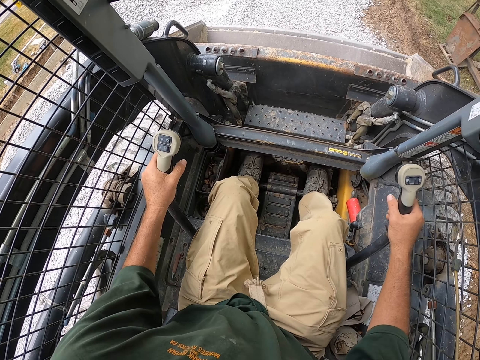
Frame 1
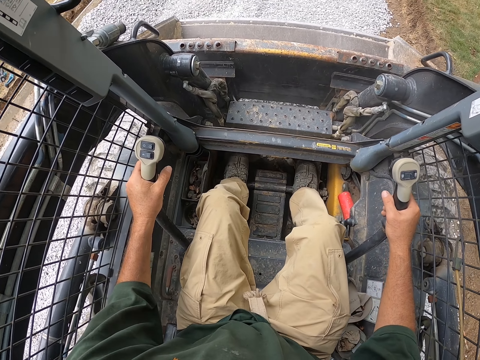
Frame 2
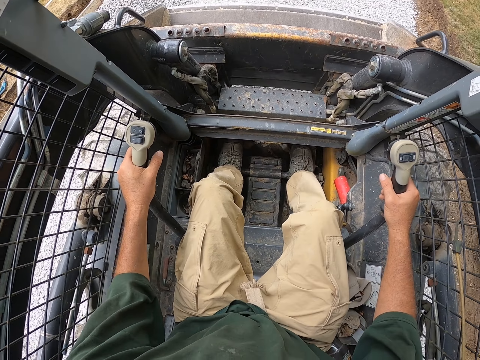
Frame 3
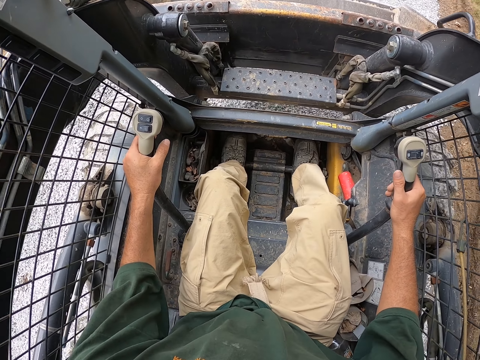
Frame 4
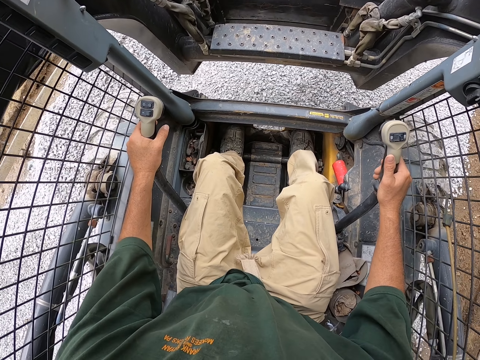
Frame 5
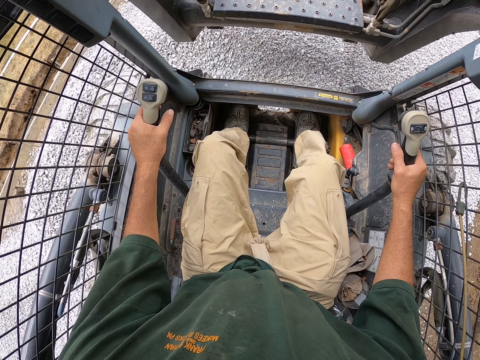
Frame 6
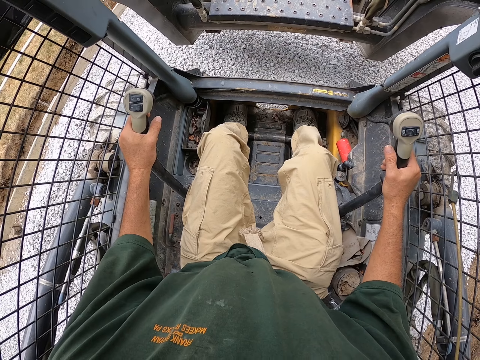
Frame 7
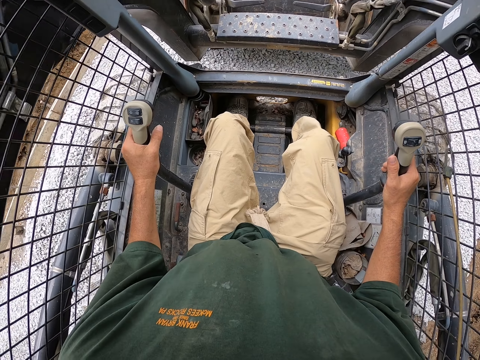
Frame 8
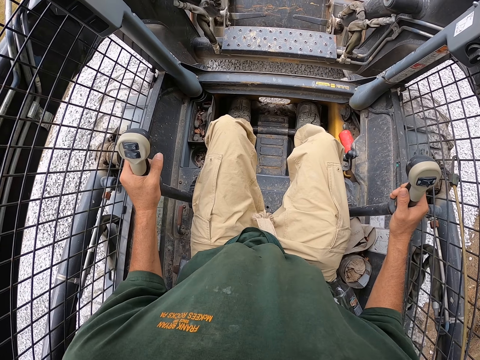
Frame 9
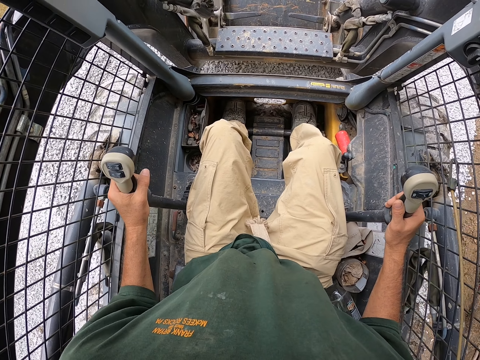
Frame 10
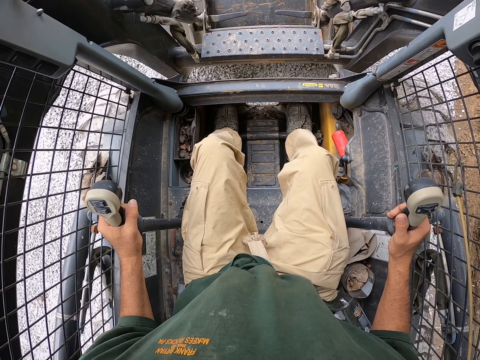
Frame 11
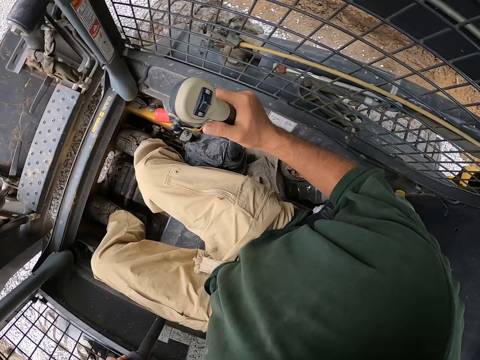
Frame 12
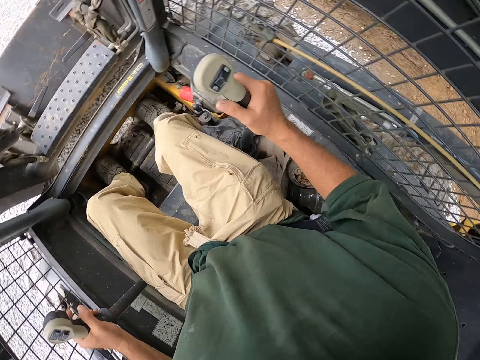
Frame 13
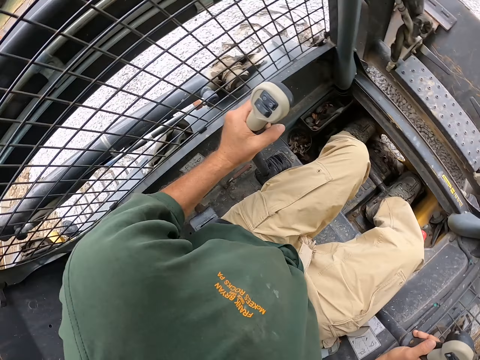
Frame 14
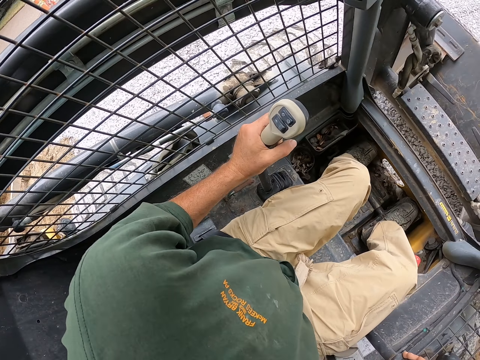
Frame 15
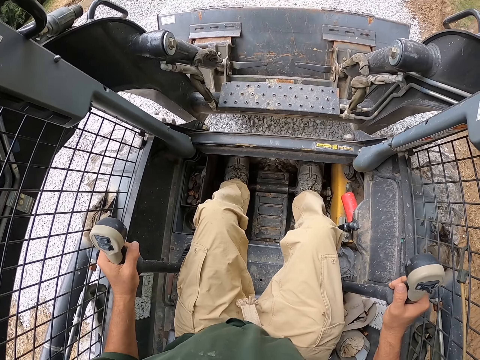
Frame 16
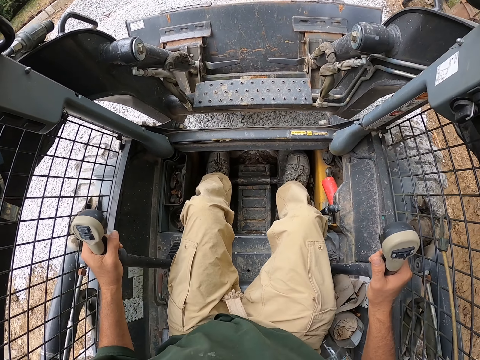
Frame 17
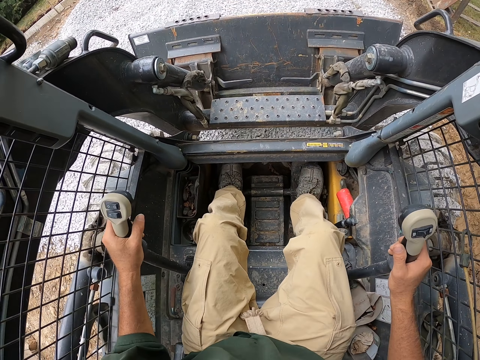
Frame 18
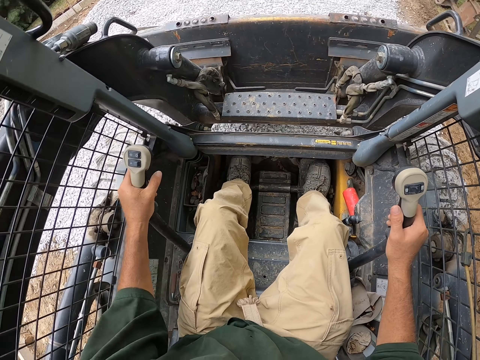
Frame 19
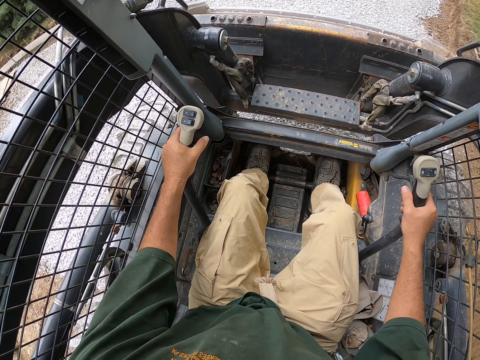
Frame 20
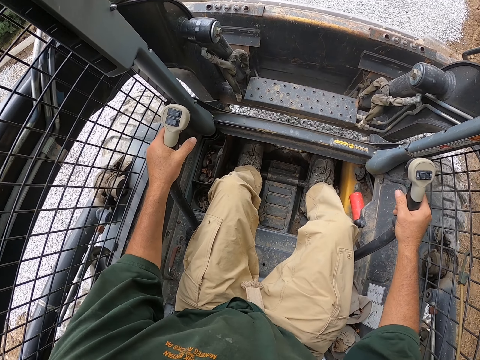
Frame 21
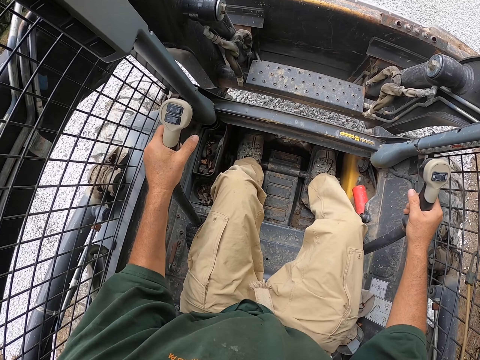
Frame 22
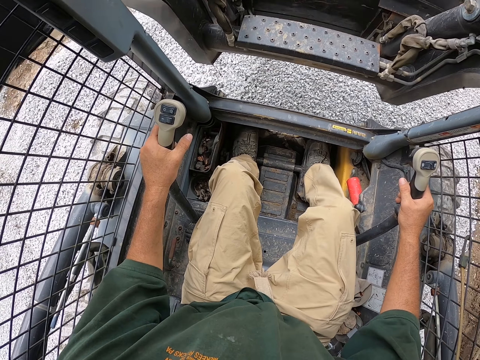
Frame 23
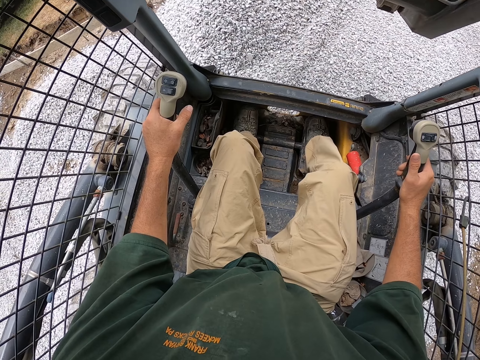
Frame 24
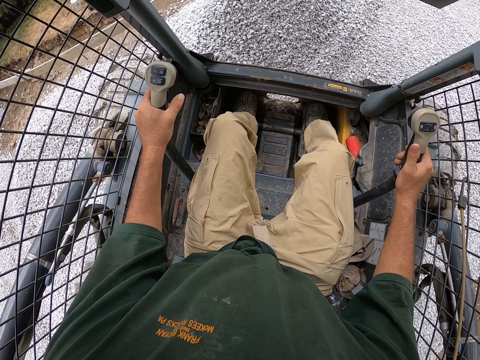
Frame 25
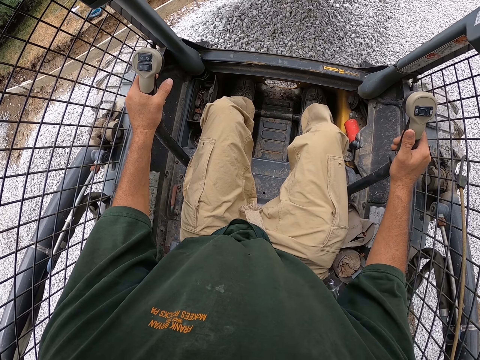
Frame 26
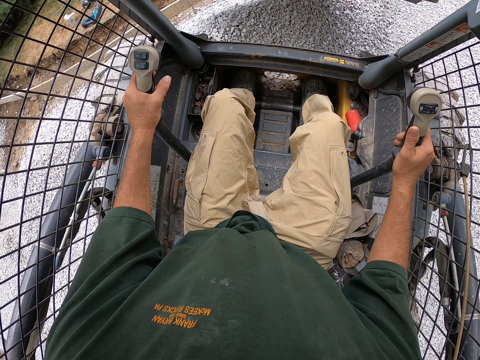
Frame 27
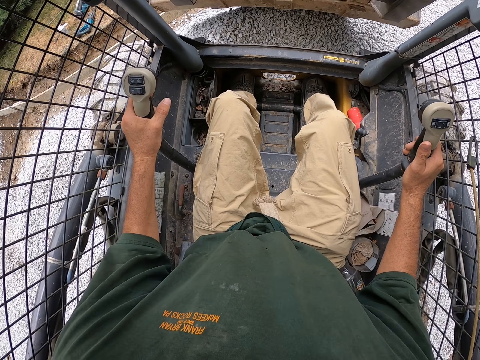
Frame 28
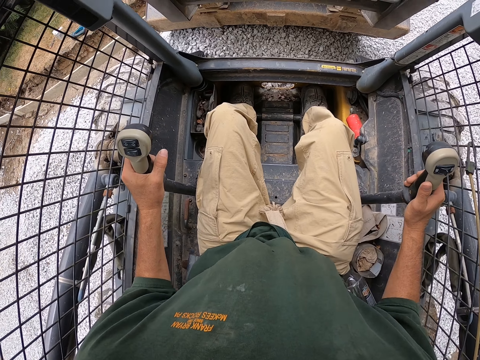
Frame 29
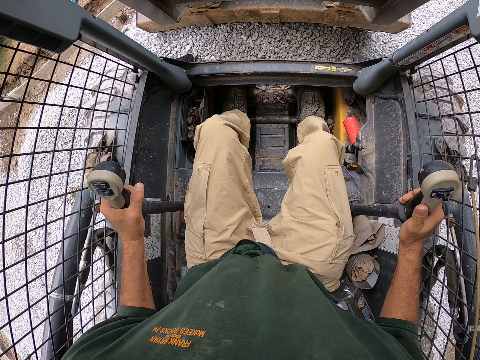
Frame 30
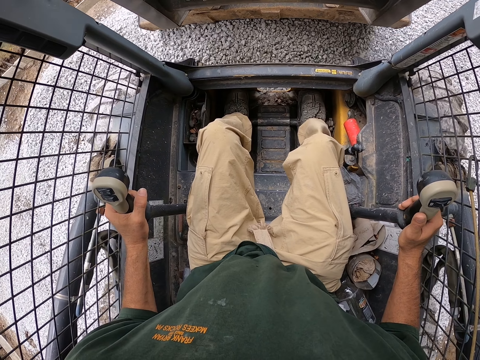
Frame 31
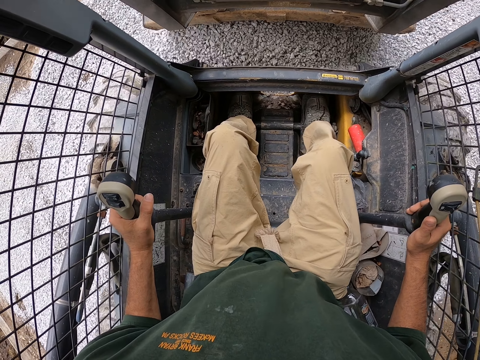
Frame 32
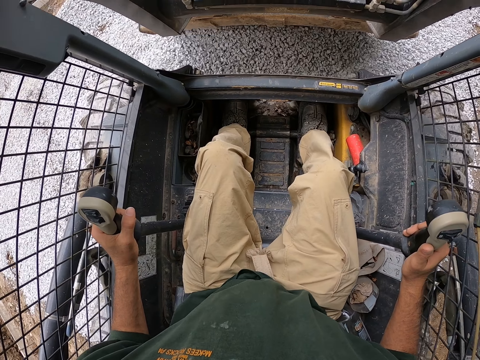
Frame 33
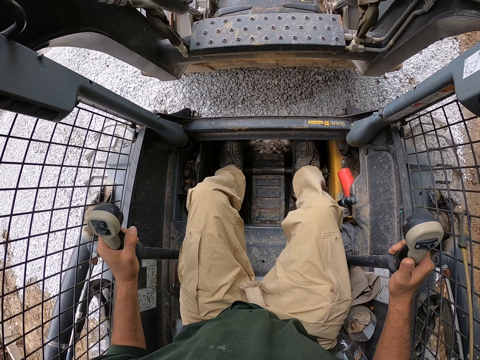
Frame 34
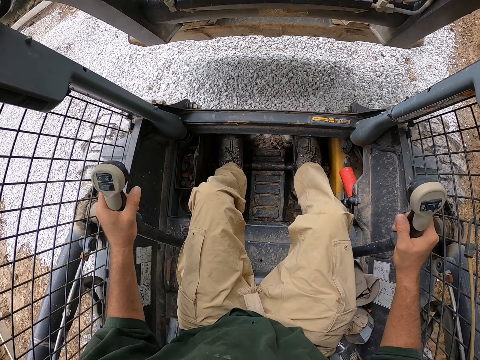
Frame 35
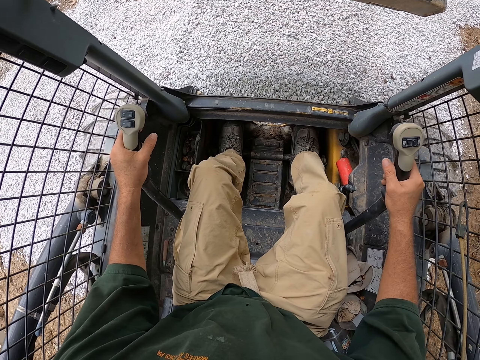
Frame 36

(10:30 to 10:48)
The camera wearer drives the backhoe. They lift the loader. They spread the stones. They drive the backhoe. They lift the loader. They spread the stones.

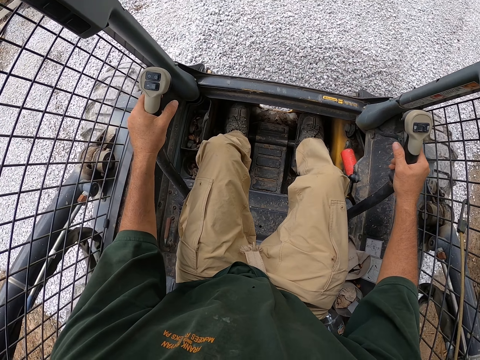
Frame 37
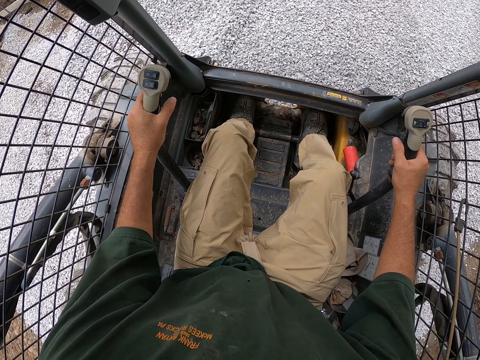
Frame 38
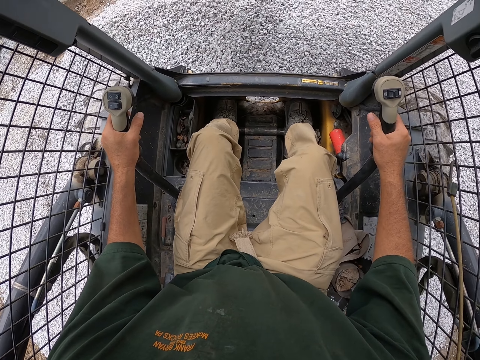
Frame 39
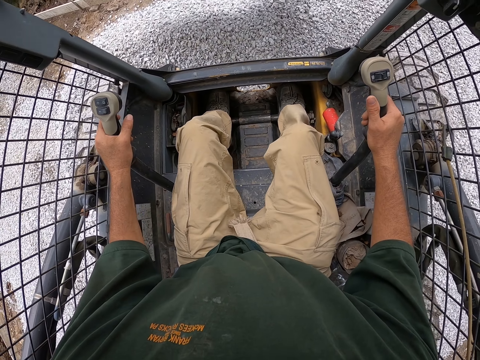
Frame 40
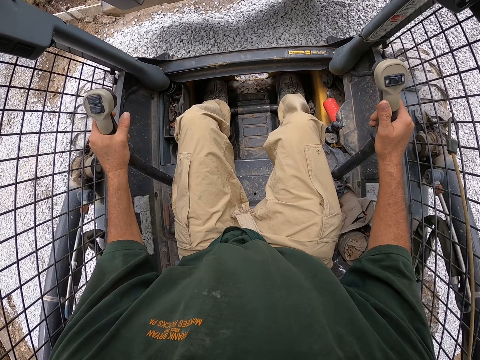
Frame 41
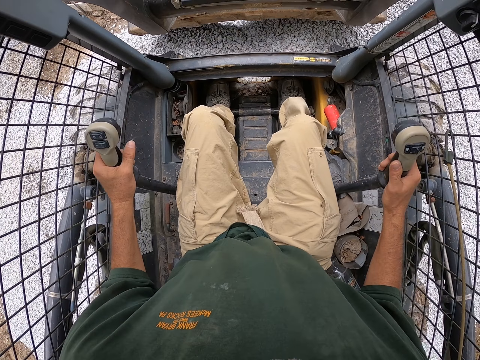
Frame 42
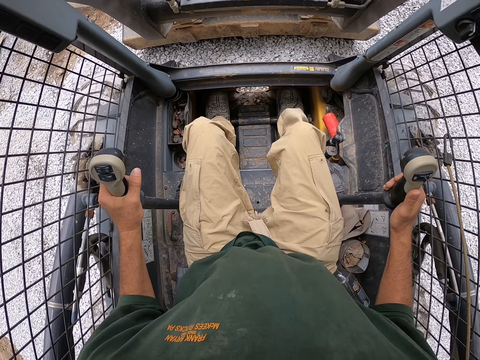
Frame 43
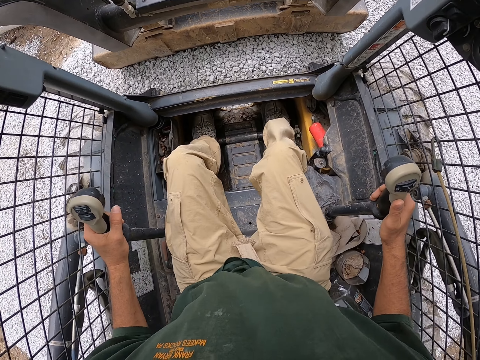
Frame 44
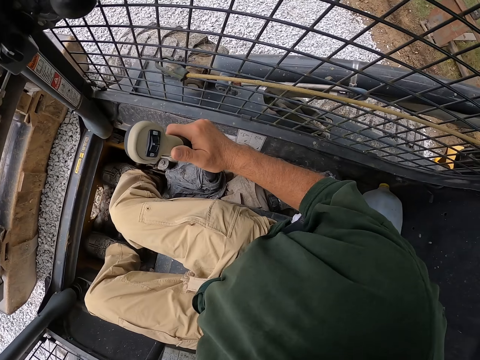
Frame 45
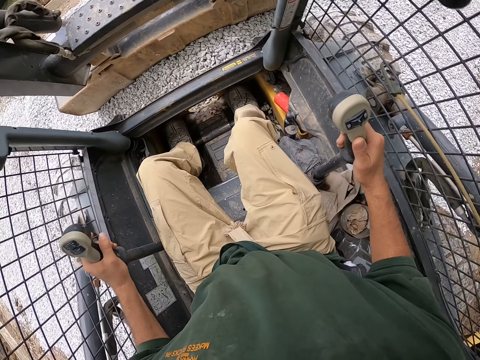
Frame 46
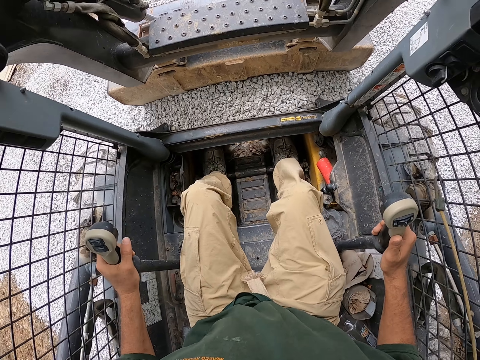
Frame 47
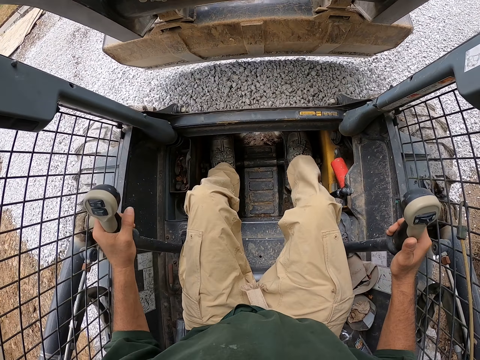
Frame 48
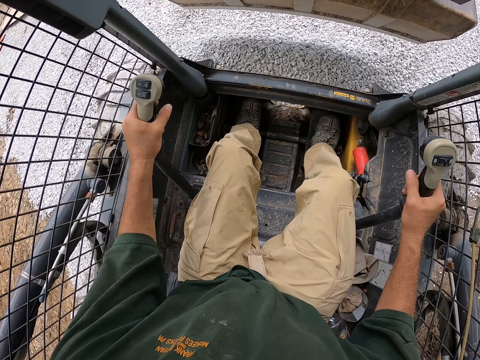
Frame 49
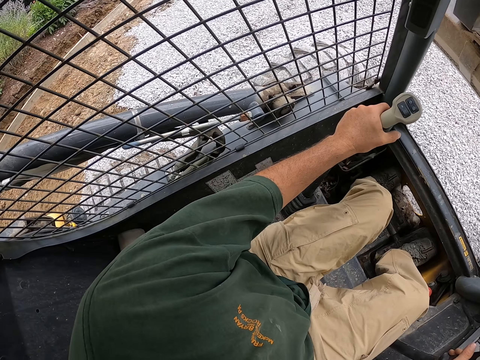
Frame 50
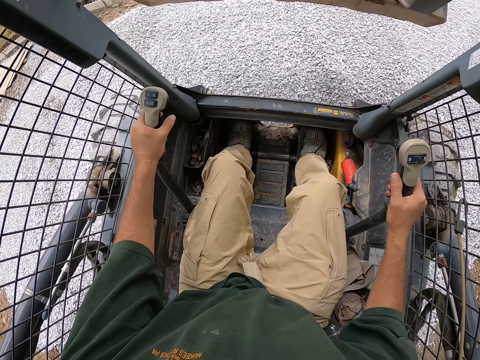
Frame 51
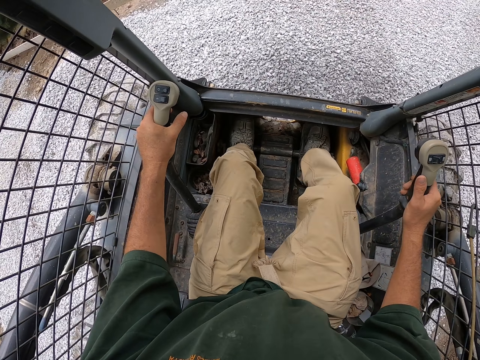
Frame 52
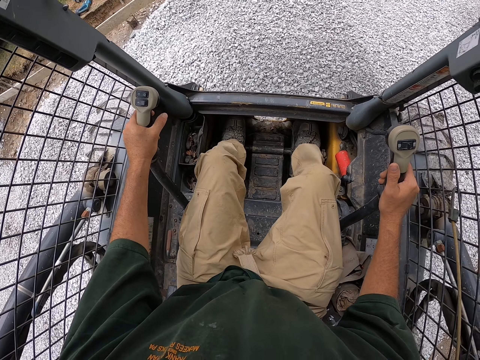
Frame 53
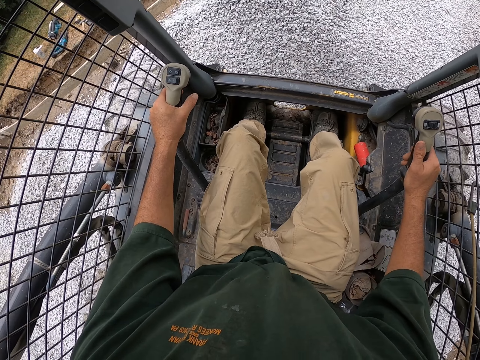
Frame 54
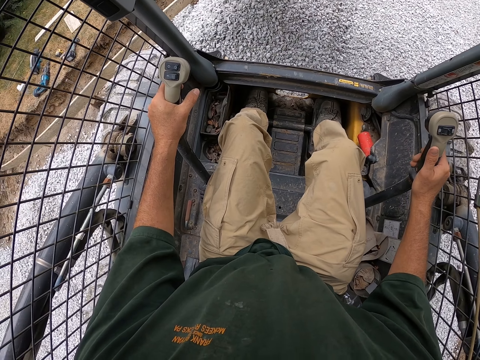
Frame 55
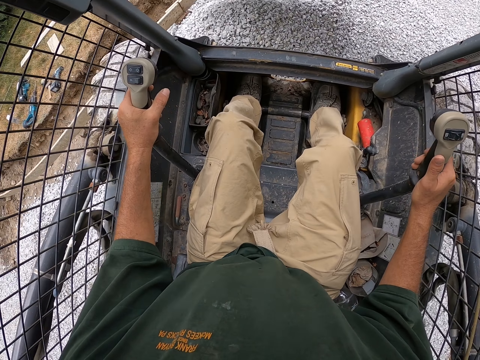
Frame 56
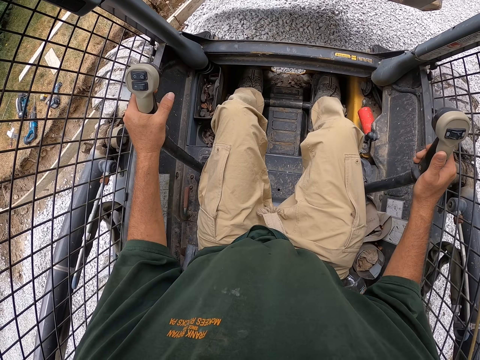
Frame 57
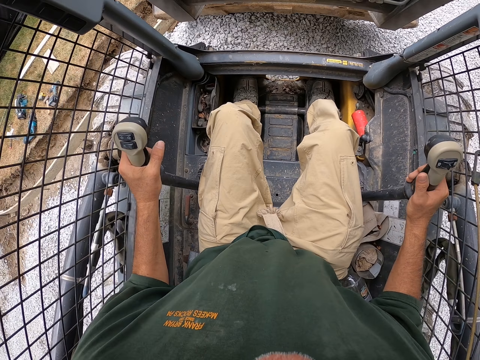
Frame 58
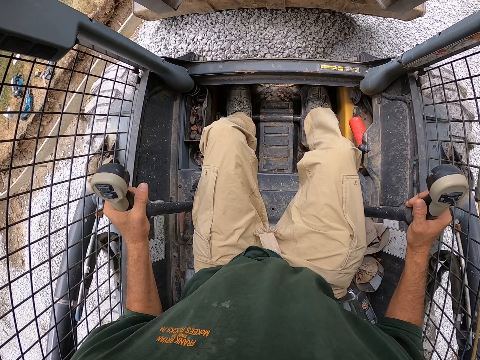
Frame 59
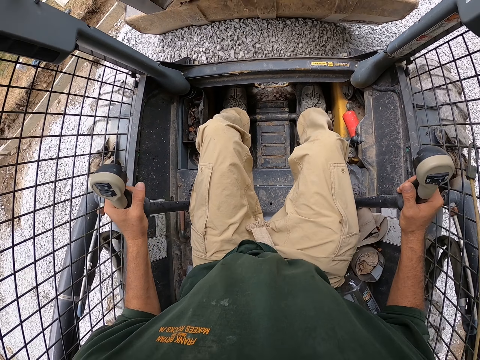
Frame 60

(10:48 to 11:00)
The camera wearer turns his head.
